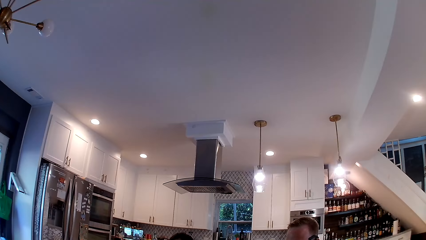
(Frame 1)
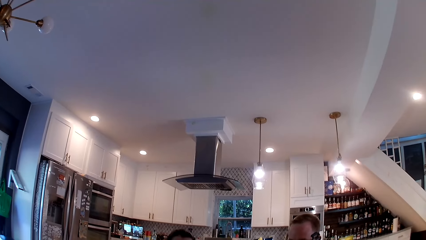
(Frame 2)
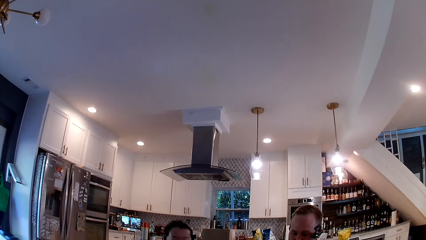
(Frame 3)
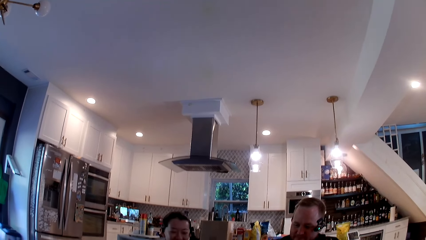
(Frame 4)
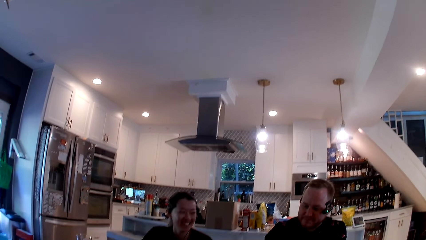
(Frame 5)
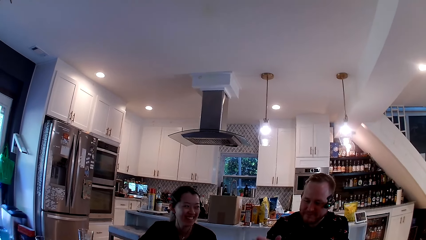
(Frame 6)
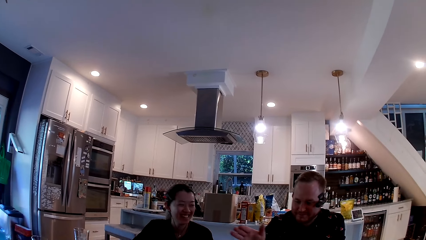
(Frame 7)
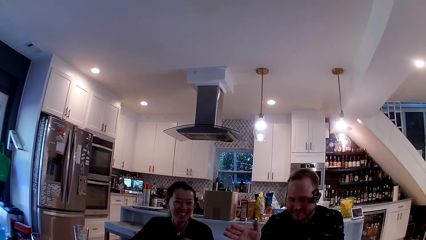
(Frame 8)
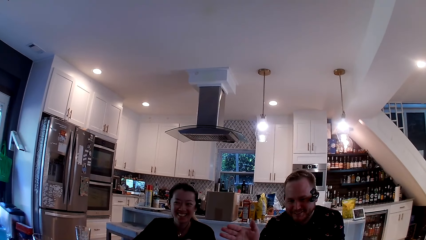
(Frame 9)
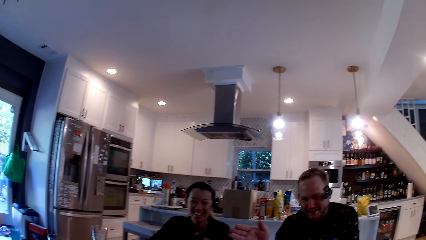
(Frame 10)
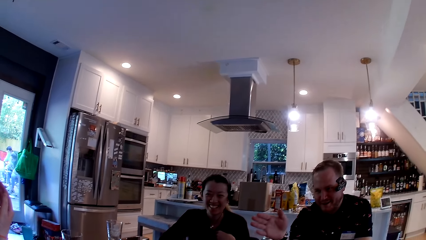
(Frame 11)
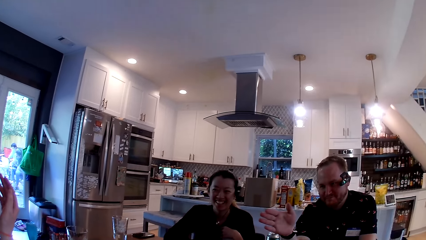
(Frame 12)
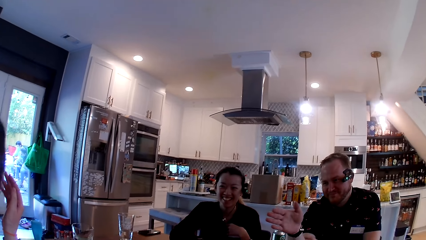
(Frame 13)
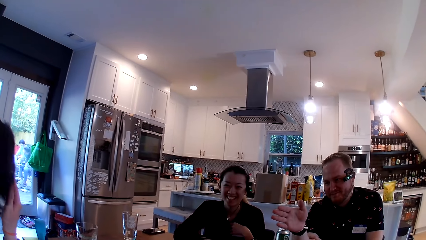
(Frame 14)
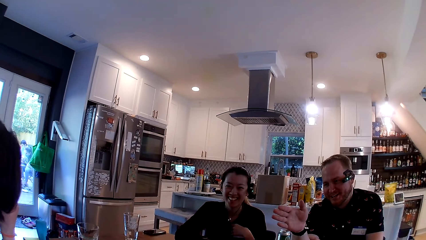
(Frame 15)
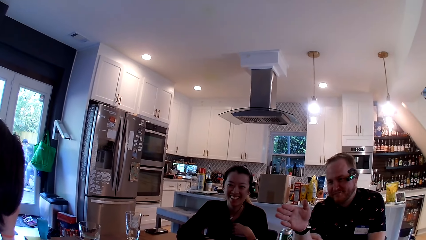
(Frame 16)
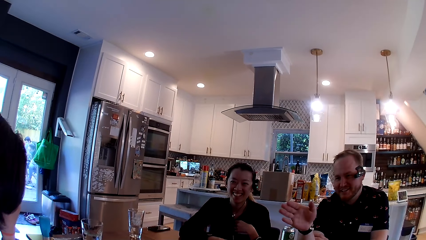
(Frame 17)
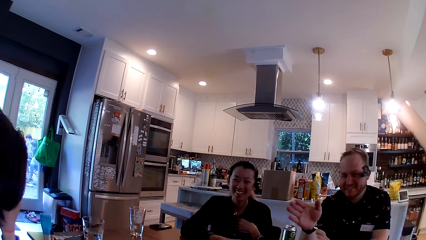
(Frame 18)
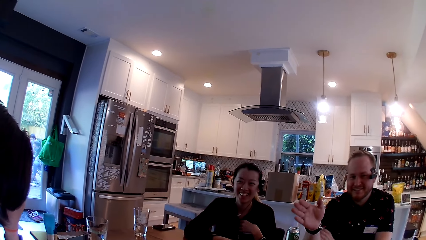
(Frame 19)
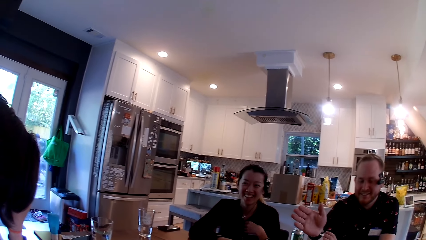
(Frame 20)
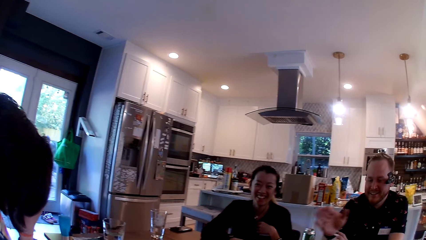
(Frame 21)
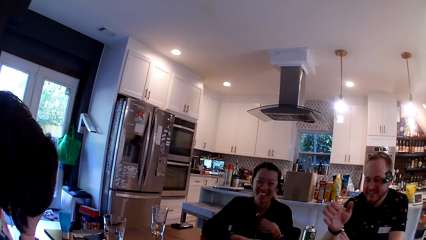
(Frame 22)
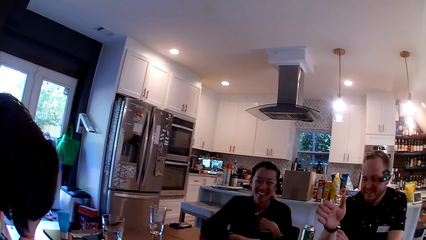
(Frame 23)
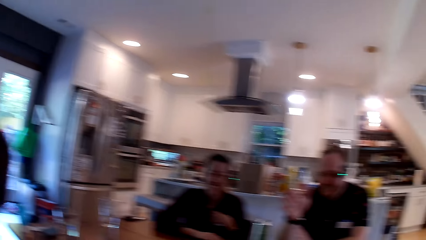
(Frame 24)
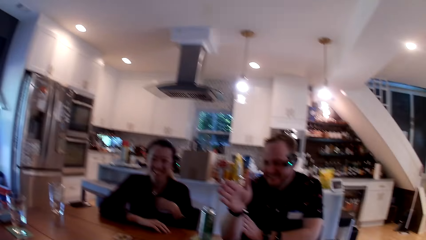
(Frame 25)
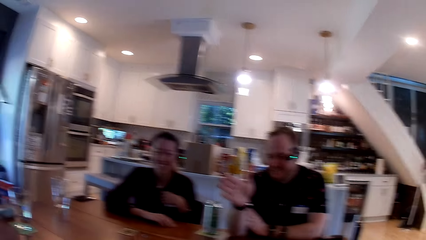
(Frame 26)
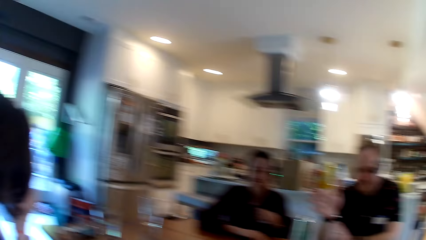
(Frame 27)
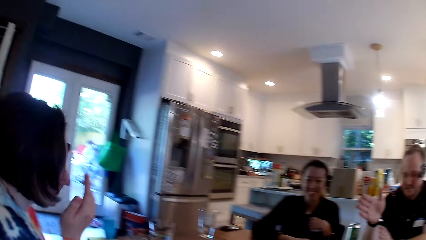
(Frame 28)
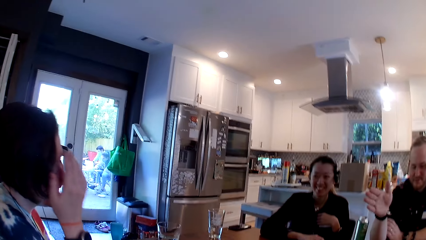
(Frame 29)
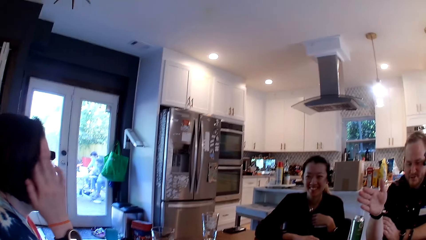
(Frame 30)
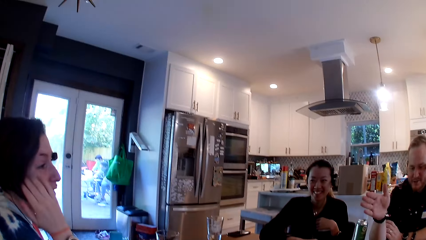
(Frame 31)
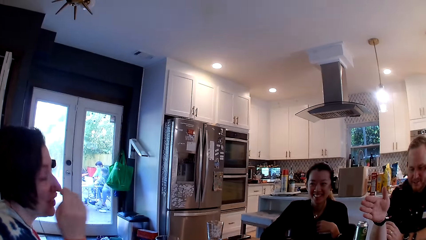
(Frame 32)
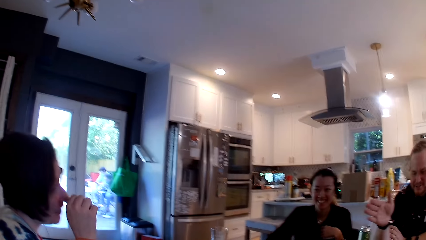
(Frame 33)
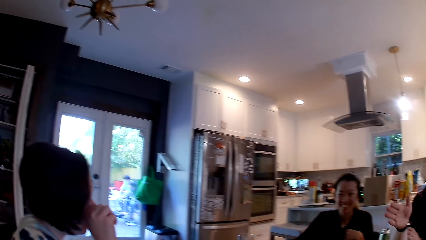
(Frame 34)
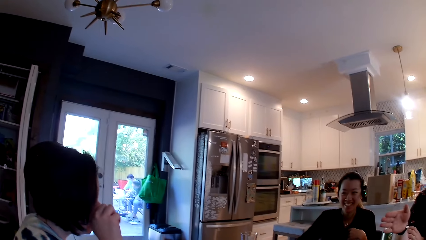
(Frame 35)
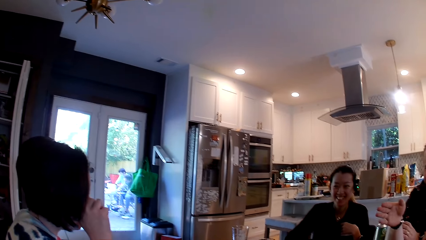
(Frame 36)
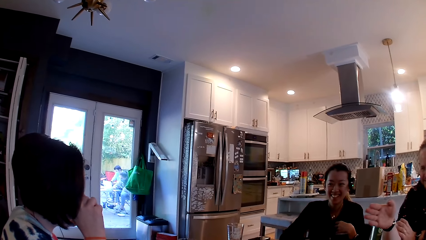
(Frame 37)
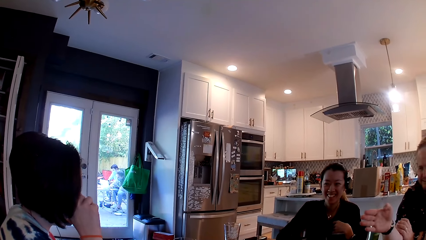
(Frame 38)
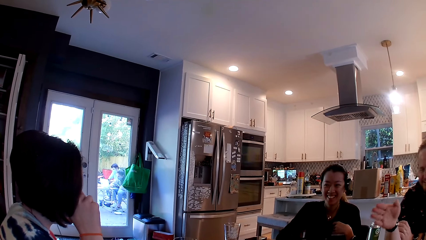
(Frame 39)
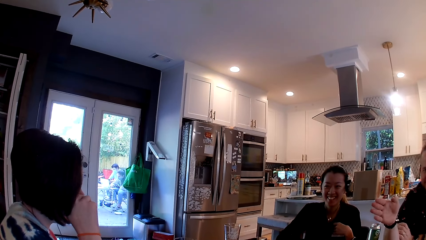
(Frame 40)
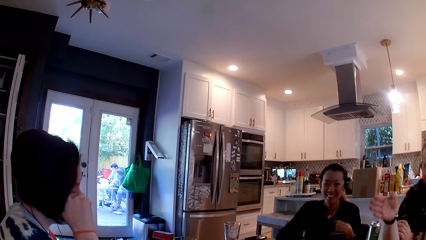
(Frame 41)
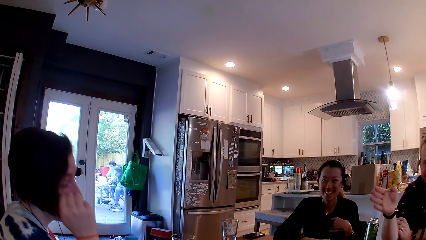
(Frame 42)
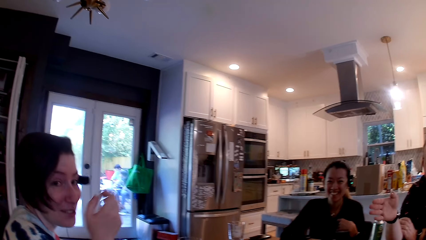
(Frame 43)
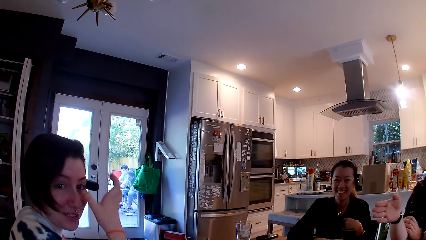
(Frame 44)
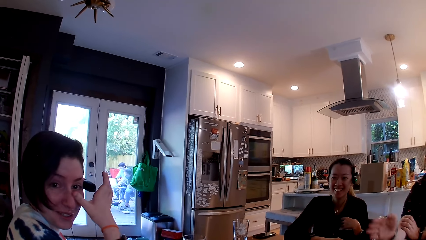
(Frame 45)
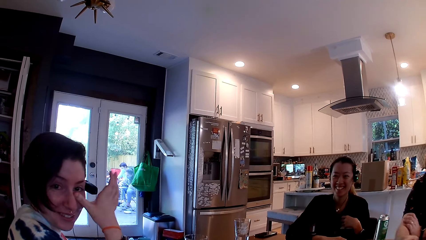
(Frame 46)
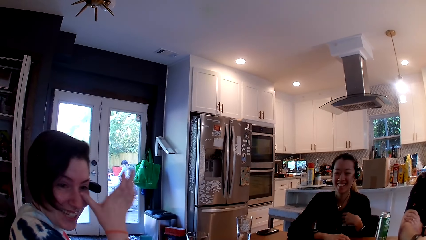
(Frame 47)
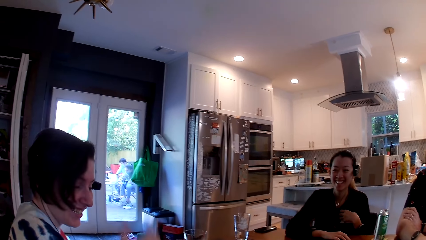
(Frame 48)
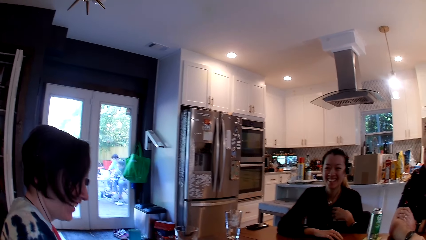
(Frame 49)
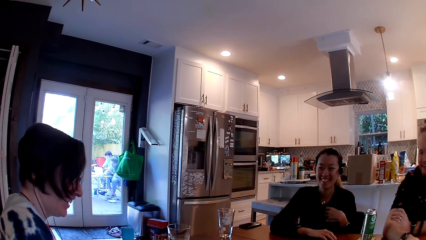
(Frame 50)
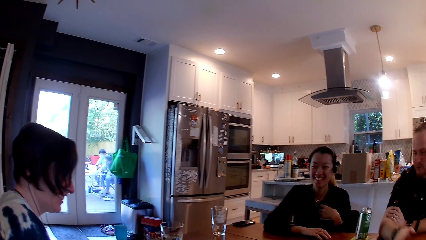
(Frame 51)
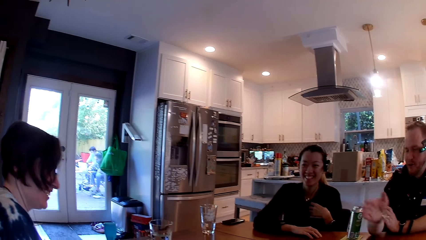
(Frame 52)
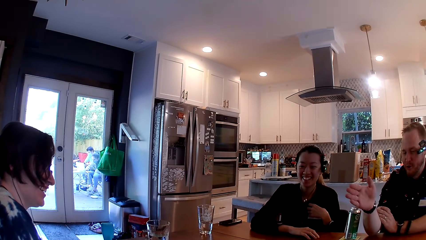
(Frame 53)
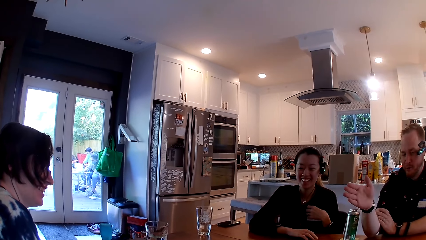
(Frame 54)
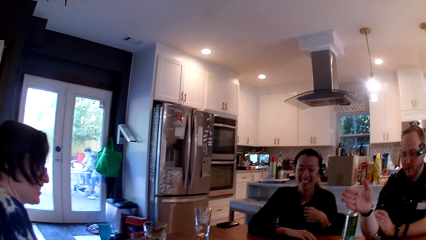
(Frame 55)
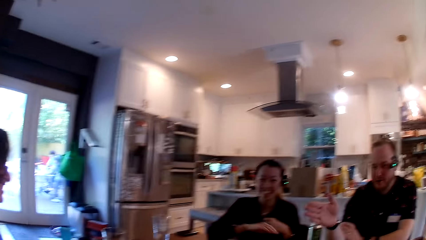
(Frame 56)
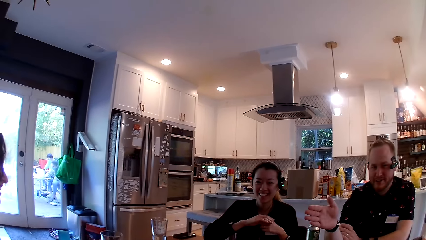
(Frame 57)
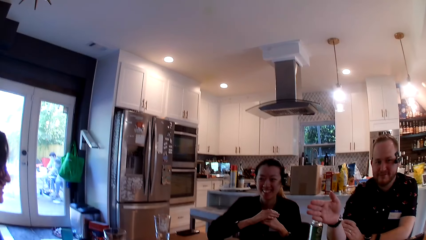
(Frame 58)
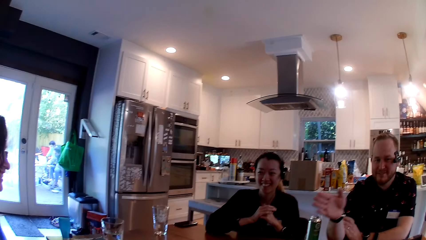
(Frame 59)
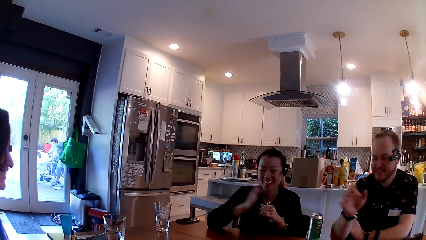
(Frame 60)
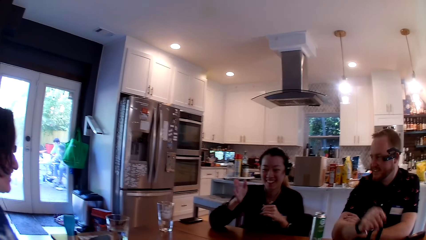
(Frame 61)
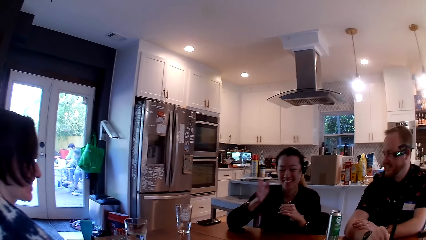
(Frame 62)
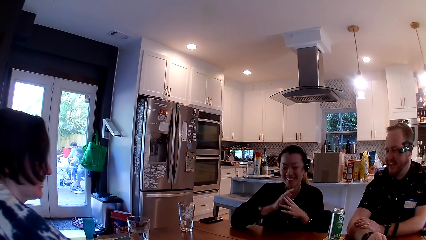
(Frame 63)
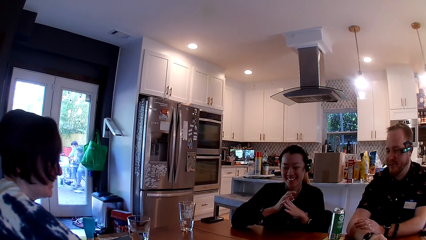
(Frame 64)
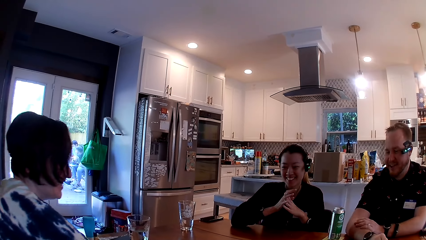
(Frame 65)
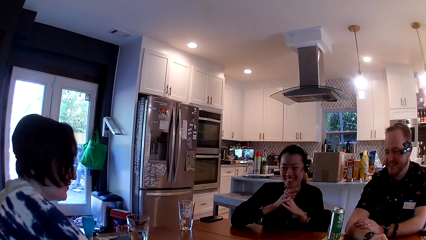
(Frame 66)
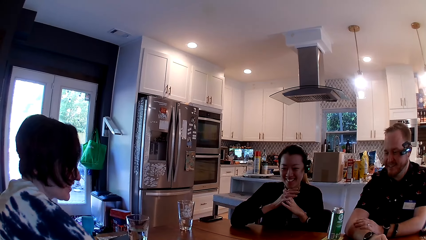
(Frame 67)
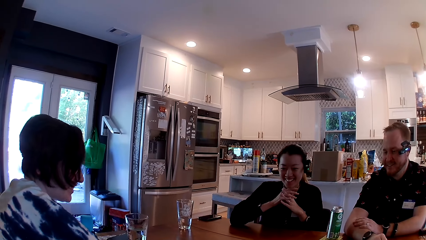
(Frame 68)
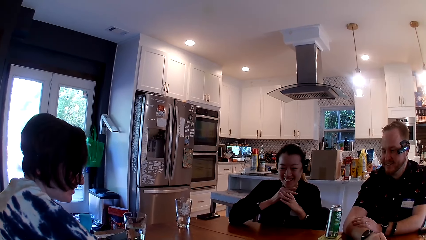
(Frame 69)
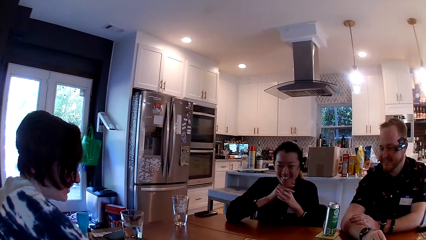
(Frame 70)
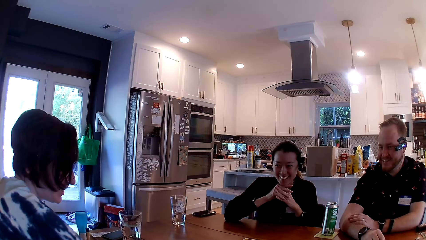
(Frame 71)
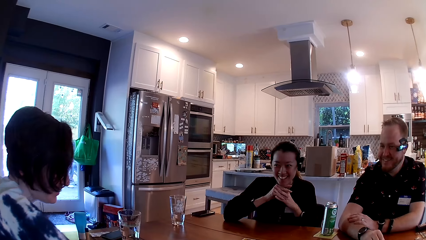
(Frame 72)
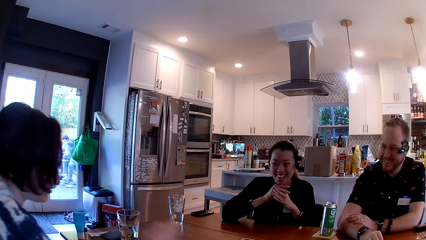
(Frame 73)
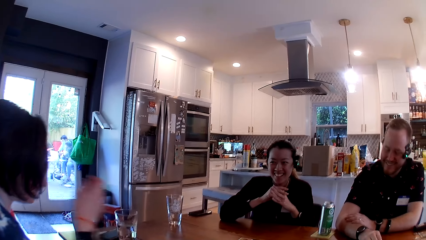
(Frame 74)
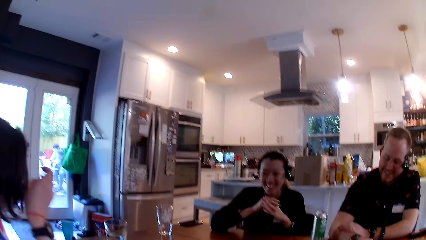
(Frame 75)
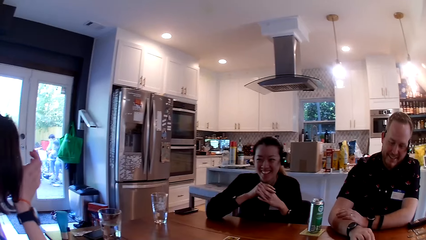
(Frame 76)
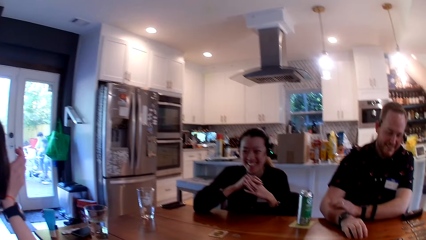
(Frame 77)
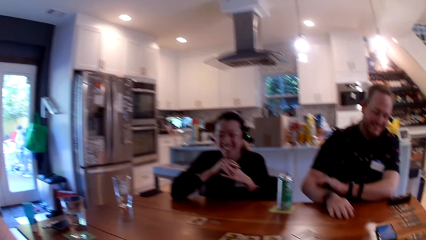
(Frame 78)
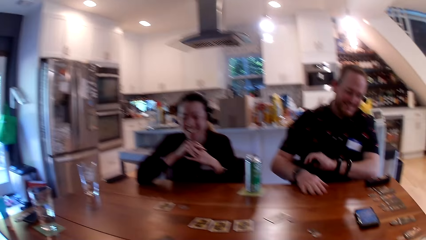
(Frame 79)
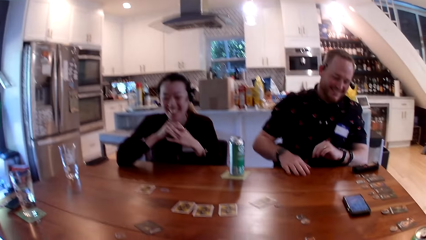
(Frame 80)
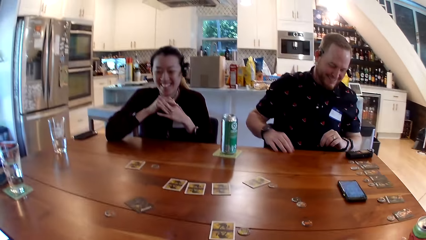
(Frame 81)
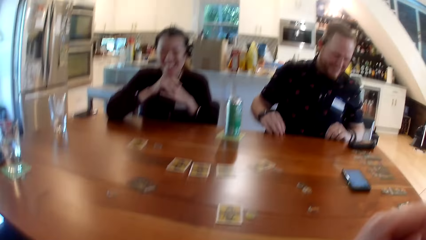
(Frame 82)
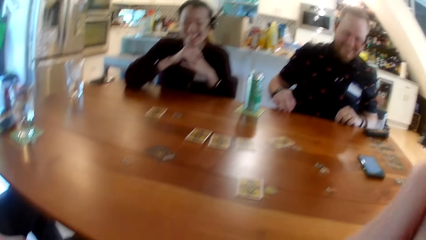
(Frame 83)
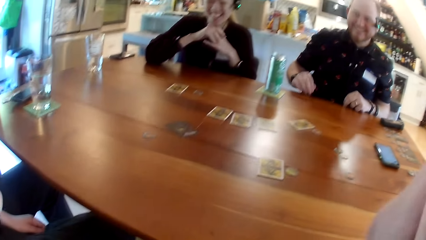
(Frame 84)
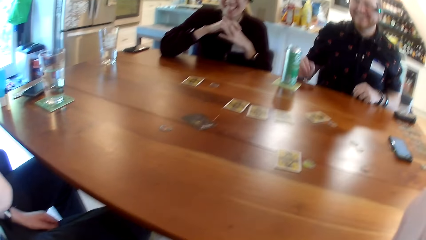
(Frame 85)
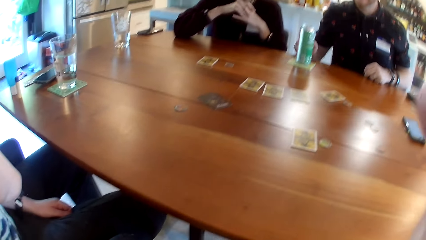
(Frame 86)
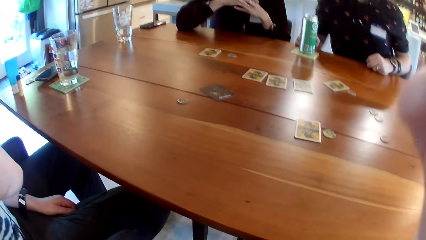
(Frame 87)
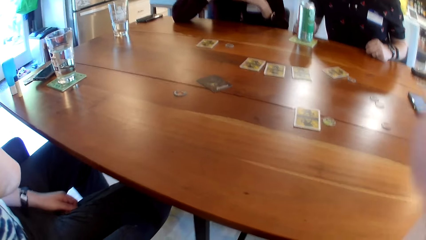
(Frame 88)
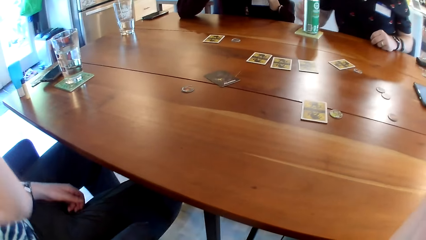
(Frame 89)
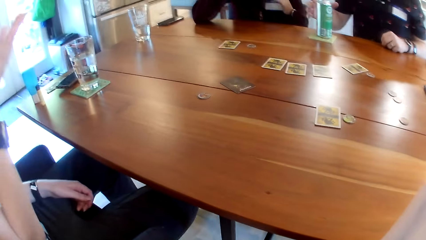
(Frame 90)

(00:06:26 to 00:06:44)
A man talks with the camera wearer and a lady. The lady laughs. The man talks with the camera wearer and the lady. A woman strokes her hair with her right hand. The woman wipes her right eye with her right hand. The woman touches her left lower eyelid with her right thumb. The camera wearer talks with another lady. Another man rests his right hand on the table. The camera wearer talks with the first man. The other man rests his right hand on the table again. The camera wearer looks around.
